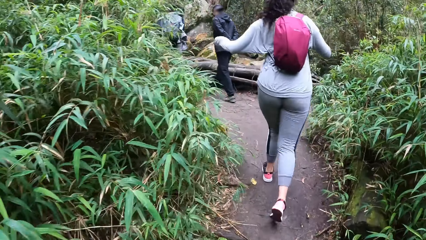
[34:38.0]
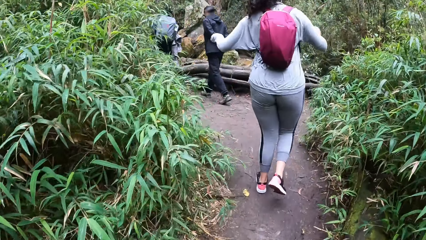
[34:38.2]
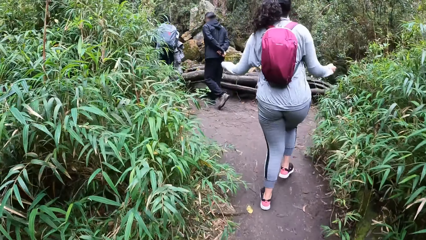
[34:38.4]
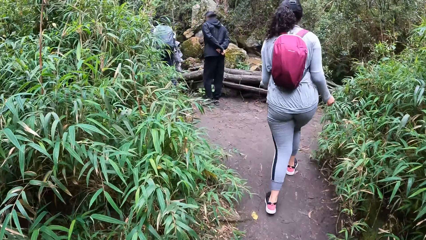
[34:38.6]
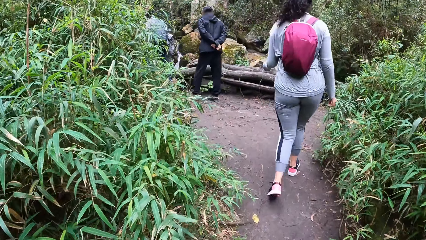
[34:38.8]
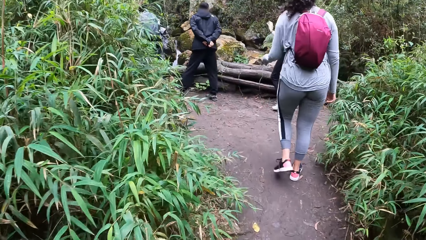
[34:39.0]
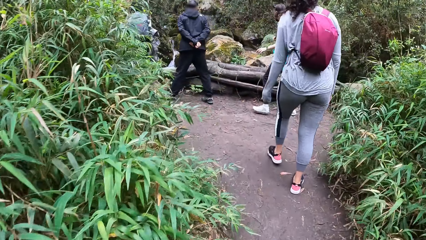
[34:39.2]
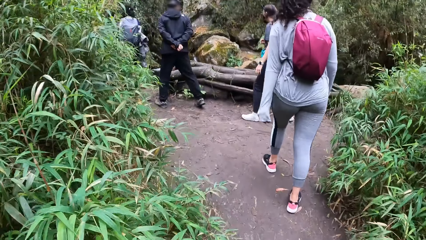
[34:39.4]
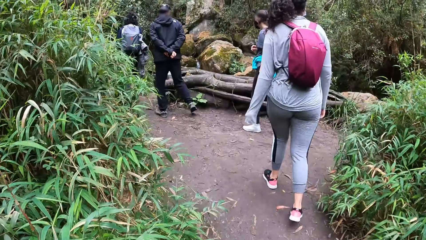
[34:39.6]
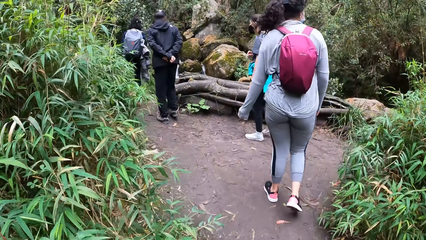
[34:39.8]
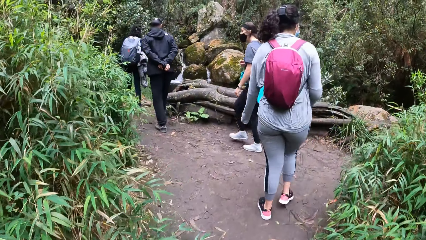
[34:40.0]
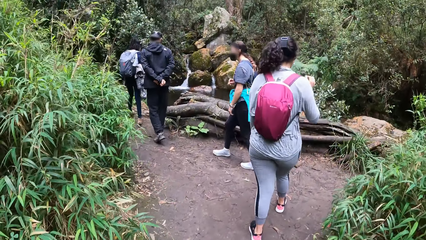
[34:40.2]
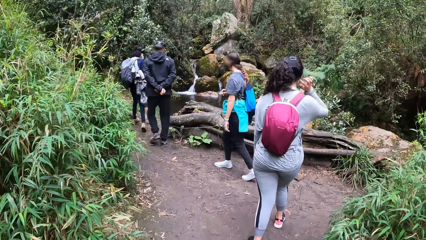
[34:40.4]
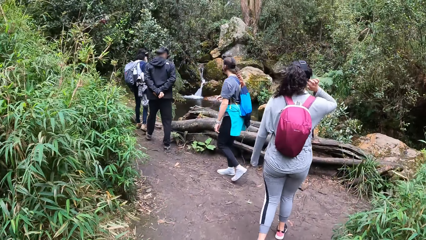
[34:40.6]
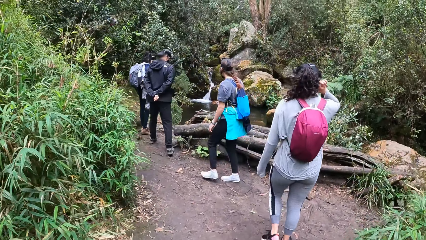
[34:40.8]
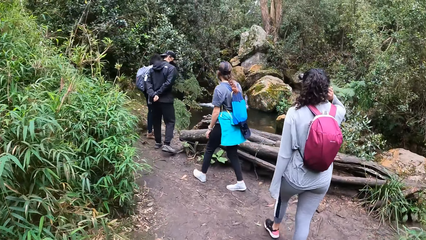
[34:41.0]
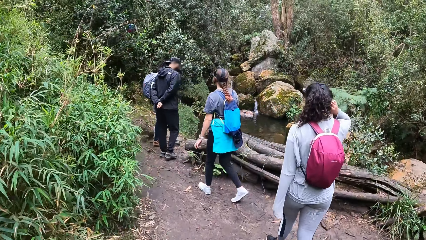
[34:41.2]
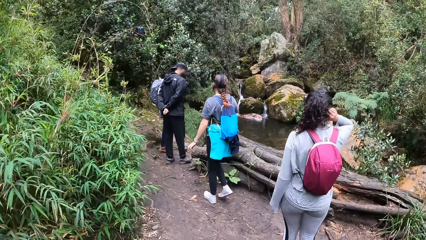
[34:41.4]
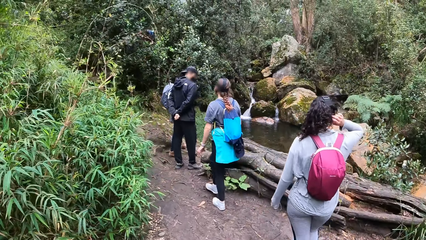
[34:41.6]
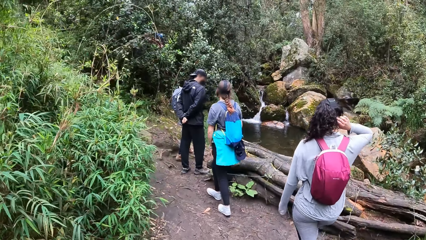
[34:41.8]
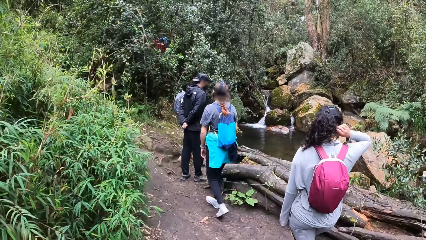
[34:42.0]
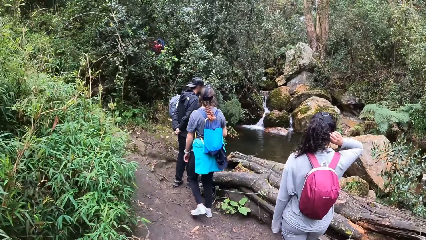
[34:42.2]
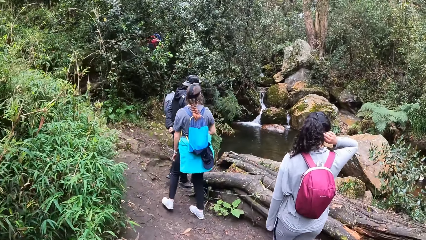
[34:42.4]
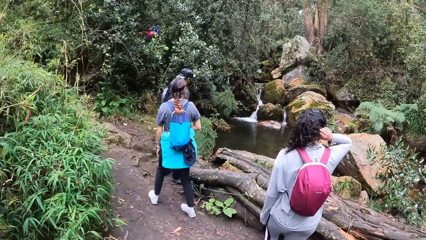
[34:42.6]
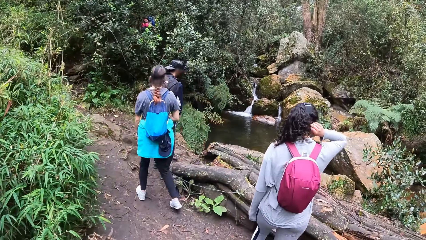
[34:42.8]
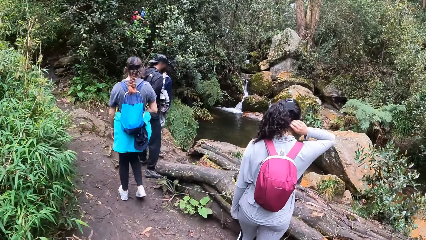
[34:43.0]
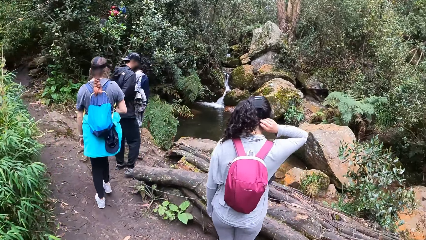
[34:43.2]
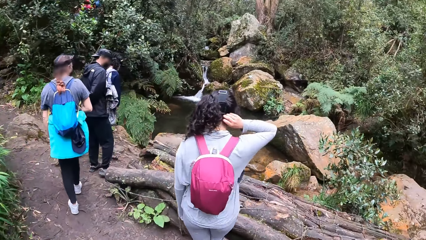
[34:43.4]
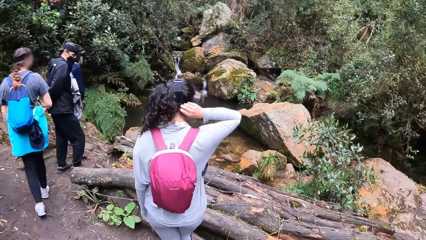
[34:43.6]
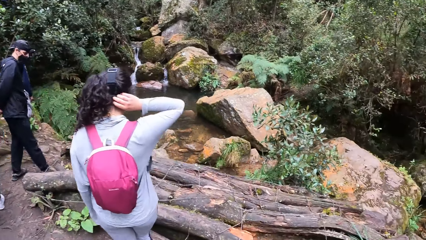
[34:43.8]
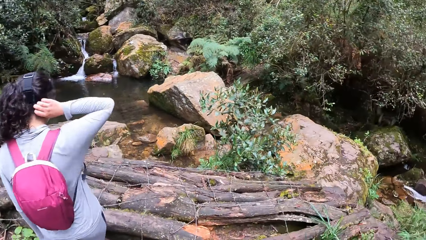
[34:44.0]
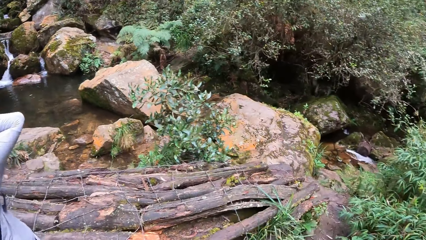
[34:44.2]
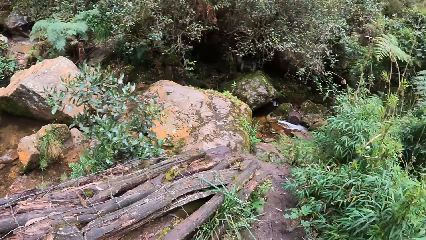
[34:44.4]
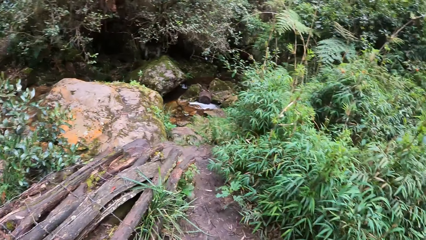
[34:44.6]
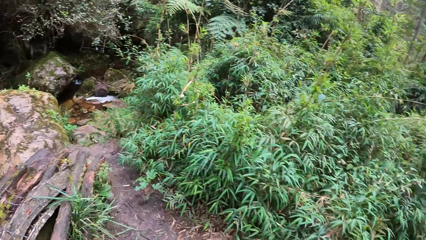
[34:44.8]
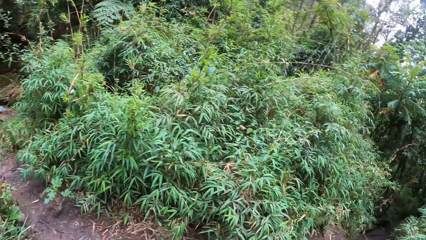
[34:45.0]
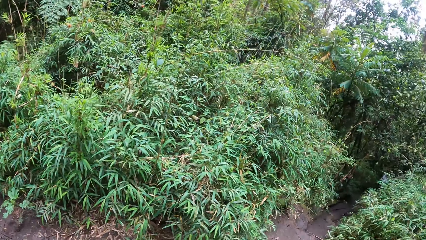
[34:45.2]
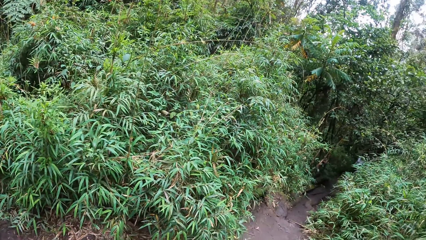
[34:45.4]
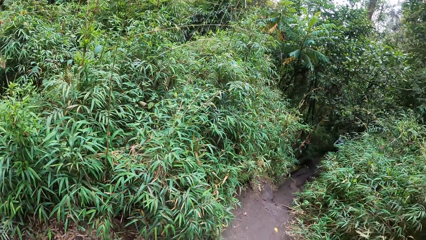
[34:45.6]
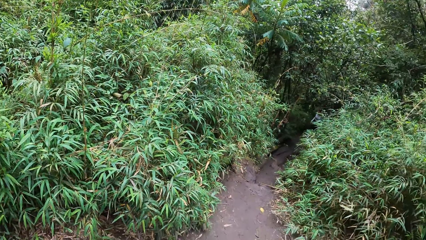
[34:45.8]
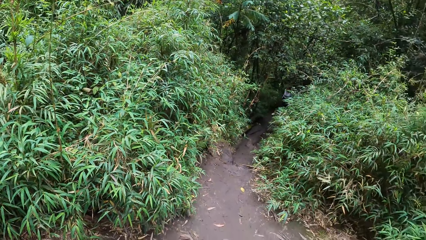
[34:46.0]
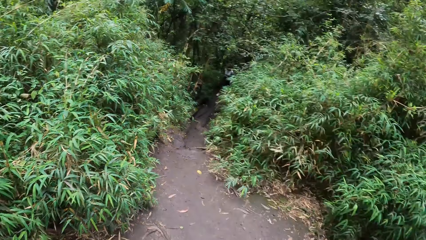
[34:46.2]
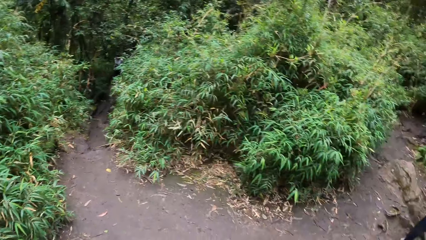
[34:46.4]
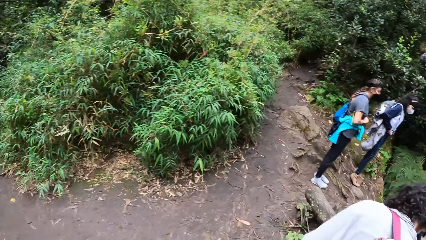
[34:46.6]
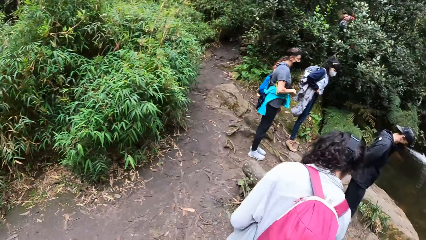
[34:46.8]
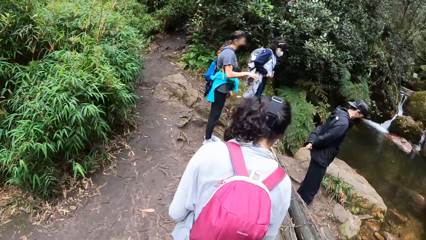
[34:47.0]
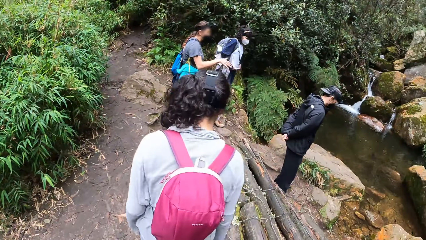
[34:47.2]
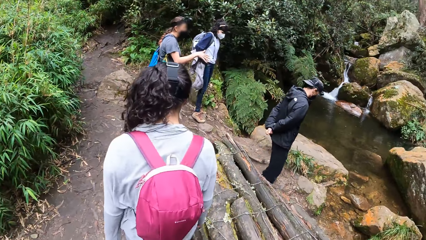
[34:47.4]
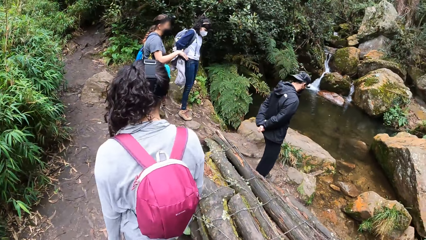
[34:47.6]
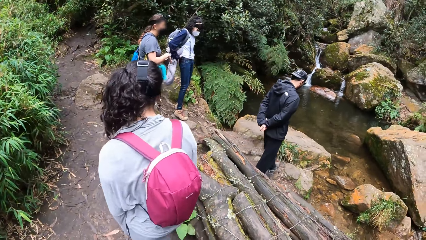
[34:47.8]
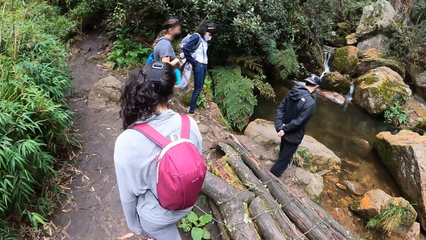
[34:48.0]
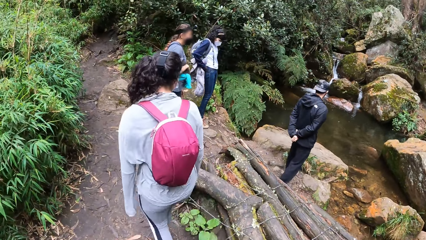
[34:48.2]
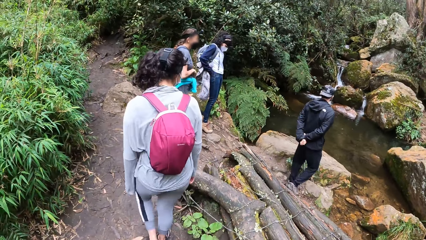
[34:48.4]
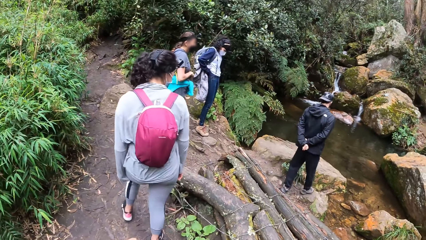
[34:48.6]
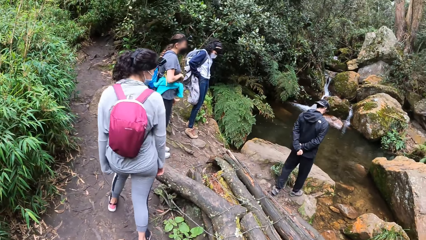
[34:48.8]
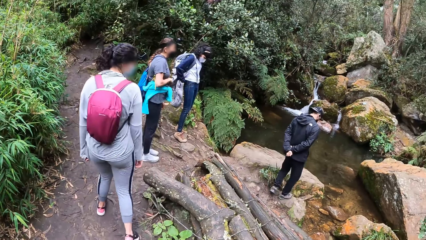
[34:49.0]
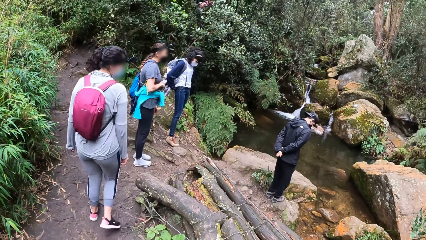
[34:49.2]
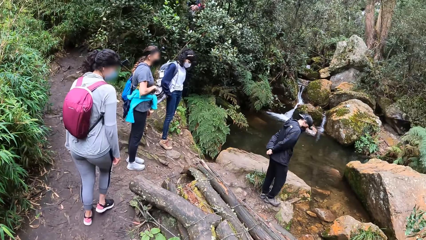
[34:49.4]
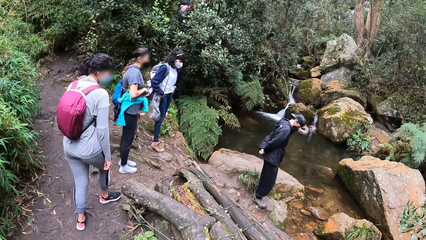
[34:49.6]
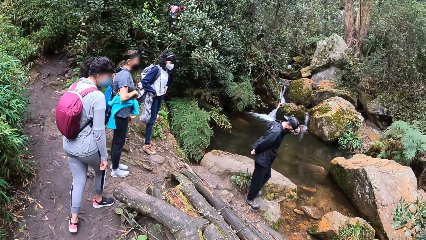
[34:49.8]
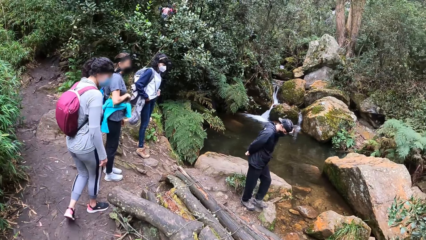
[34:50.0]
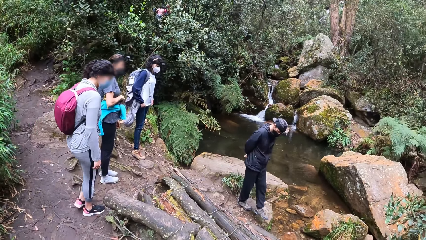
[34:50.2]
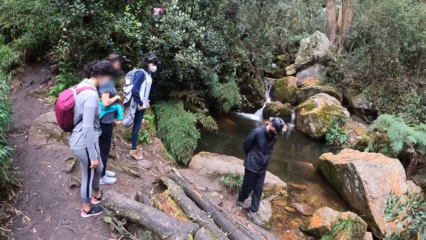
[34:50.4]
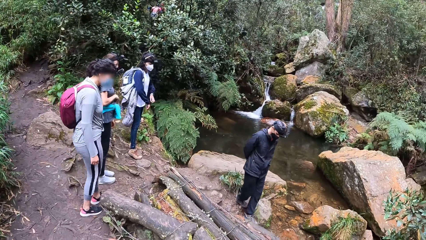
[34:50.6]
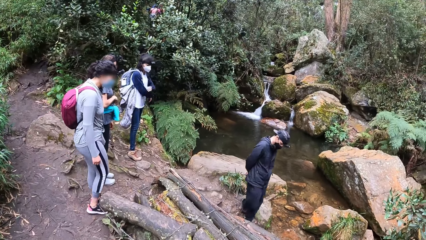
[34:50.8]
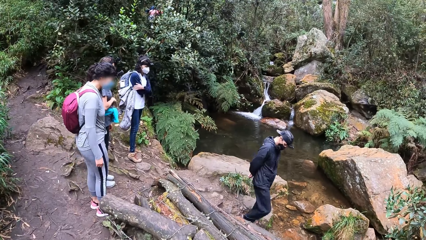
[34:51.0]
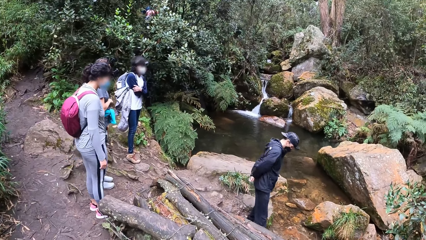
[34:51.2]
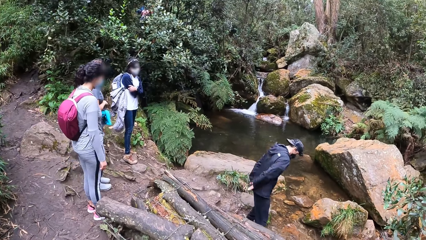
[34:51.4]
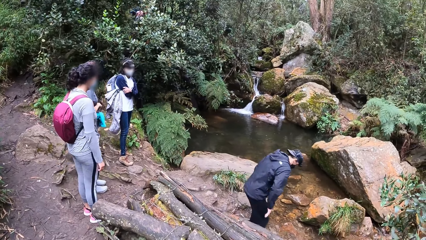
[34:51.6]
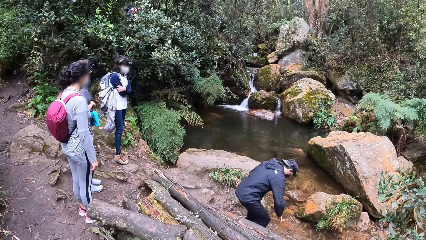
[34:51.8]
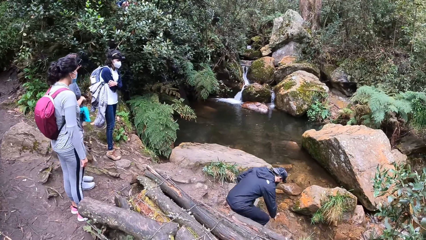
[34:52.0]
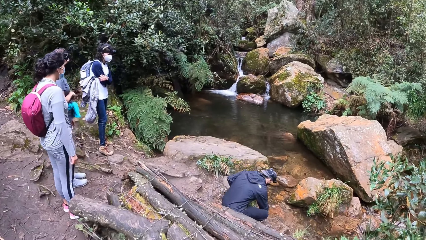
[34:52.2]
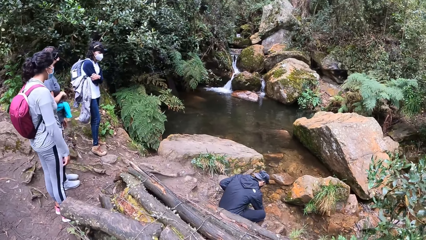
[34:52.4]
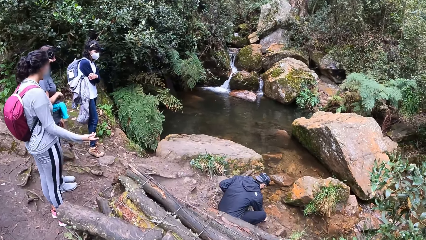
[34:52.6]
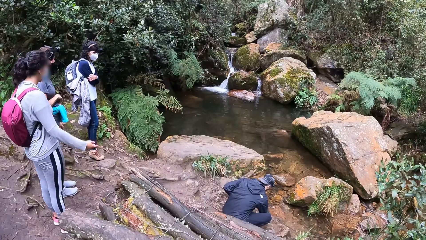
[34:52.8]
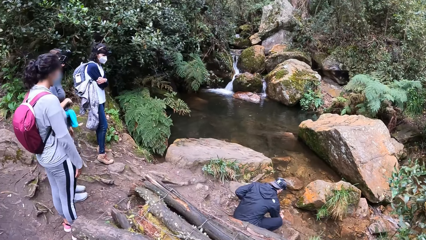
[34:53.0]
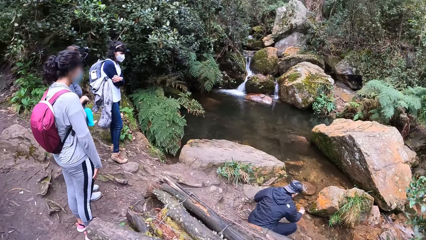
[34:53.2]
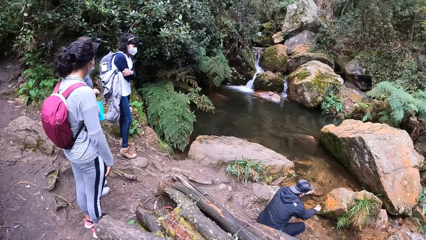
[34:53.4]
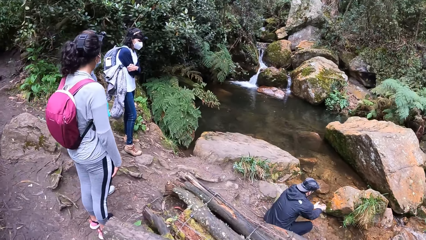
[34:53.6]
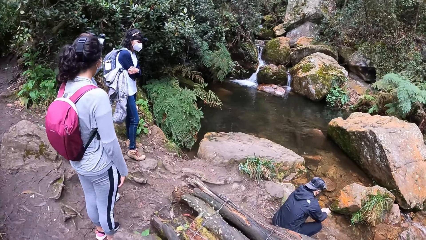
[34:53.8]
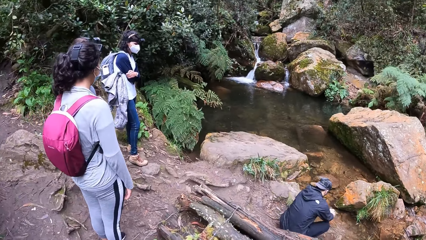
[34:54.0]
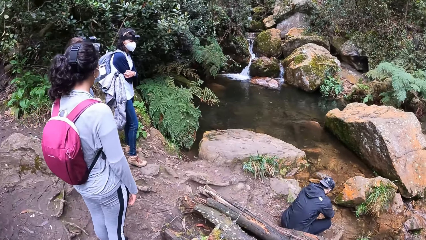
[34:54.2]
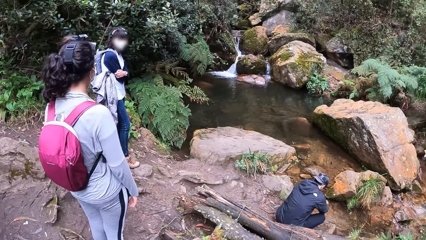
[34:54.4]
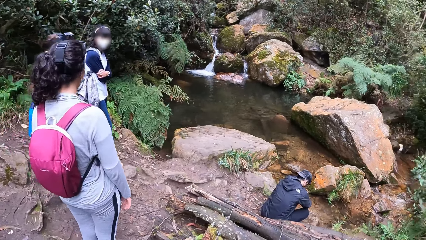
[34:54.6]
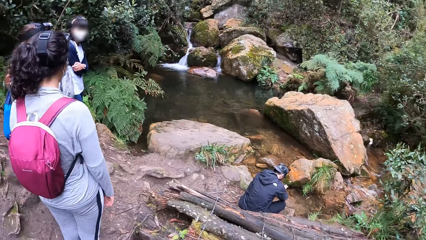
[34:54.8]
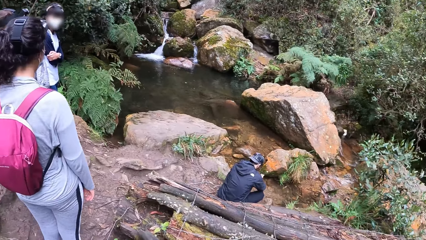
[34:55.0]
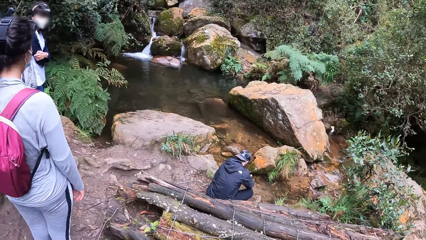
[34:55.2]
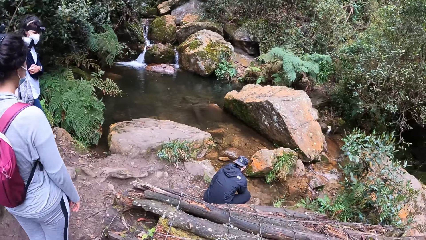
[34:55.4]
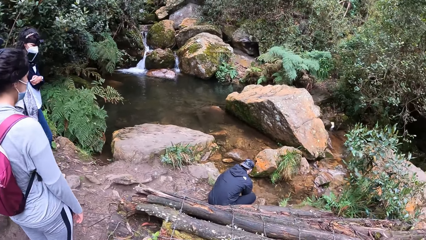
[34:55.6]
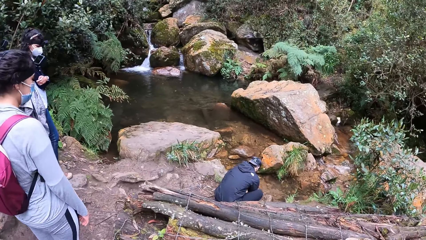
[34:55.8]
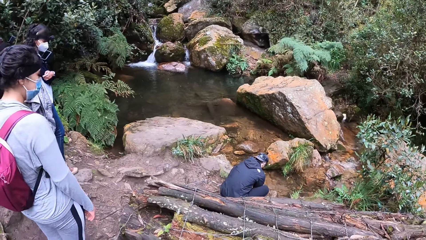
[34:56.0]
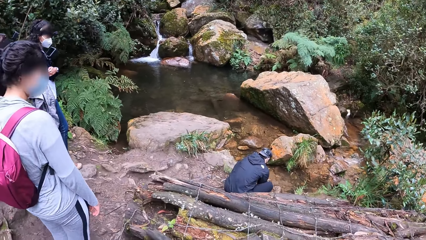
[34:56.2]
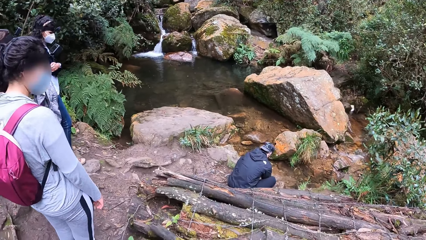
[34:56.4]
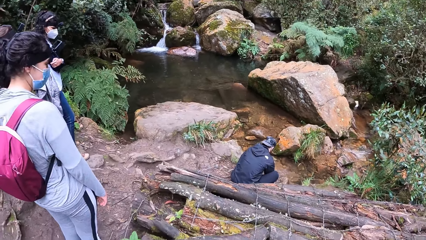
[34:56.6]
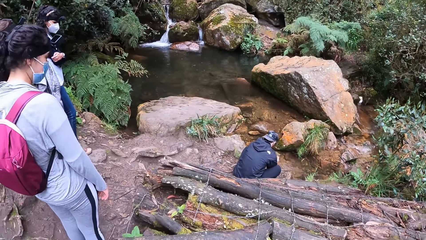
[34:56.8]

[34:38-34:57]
The woman scratches her head with her right hand. The camera wearer looks around. The woman walks on the mountain. She interacts with another person. A man takes some water from a river with his right hand. The woman stretches her right hand. The man washes both hands with the water from the river.
